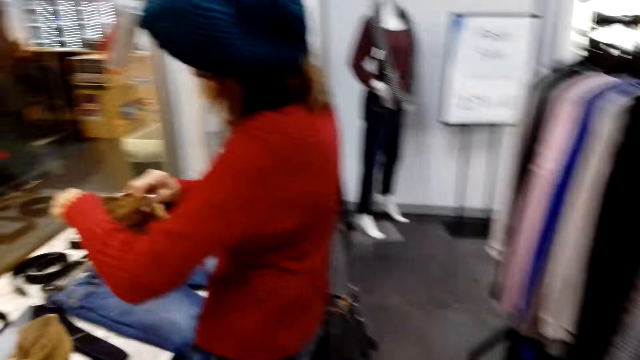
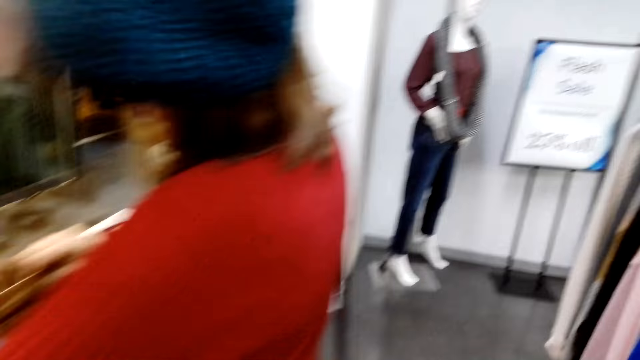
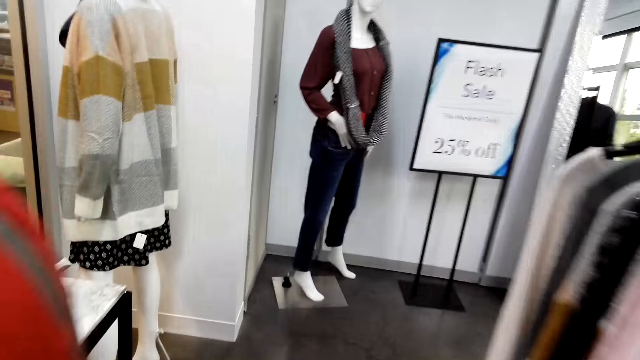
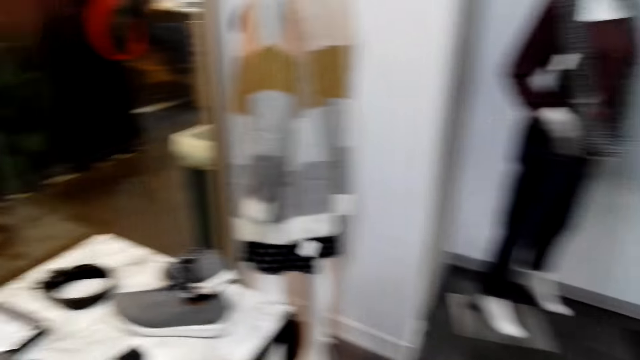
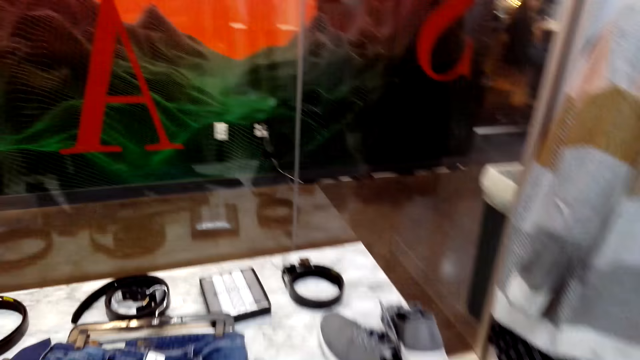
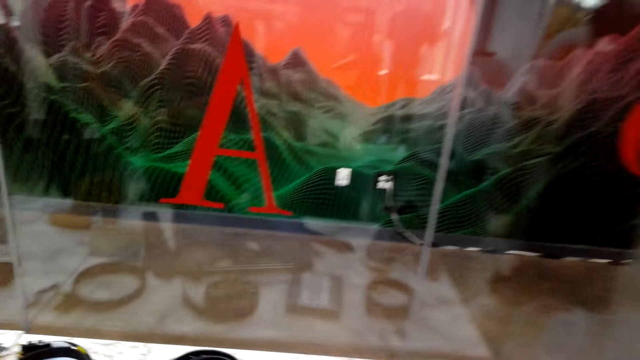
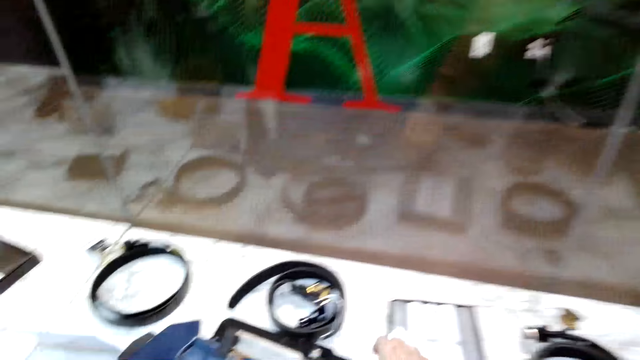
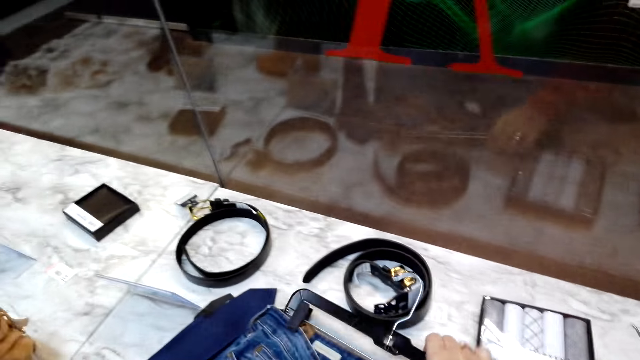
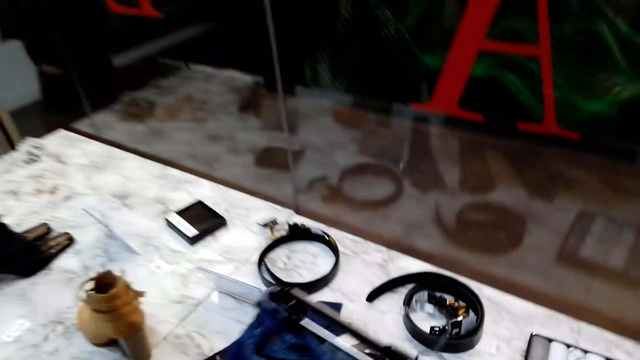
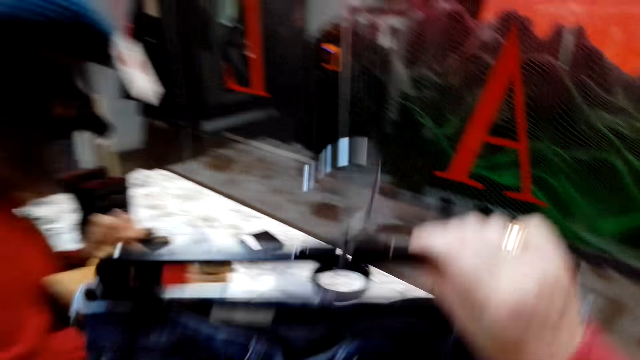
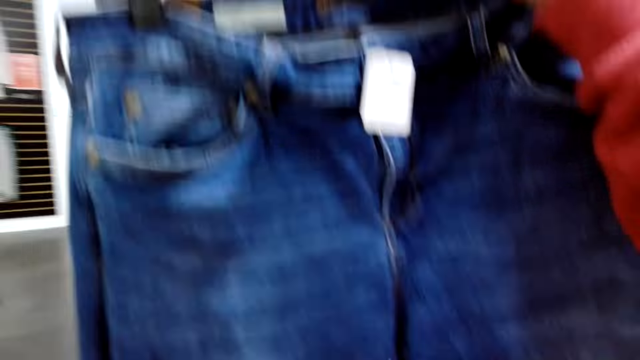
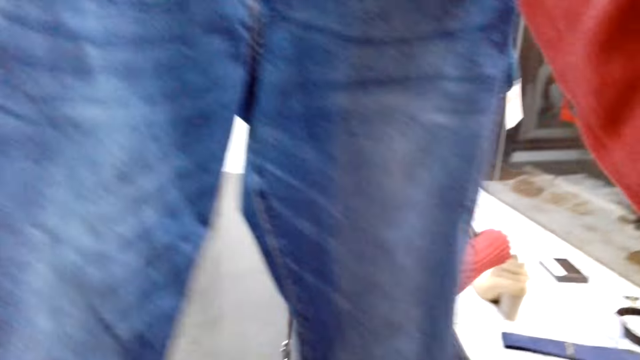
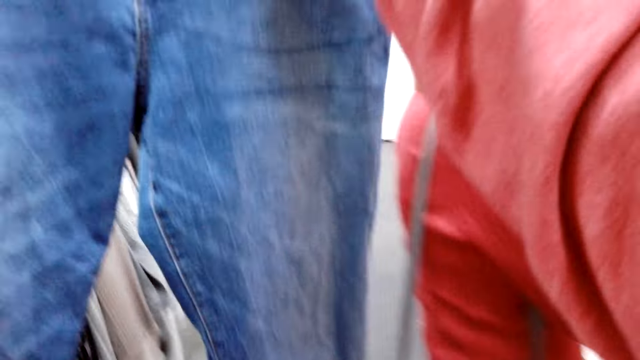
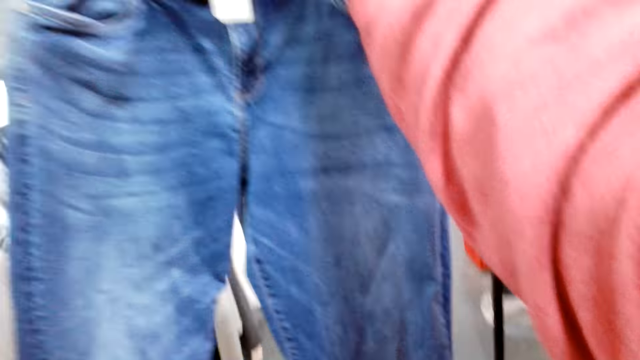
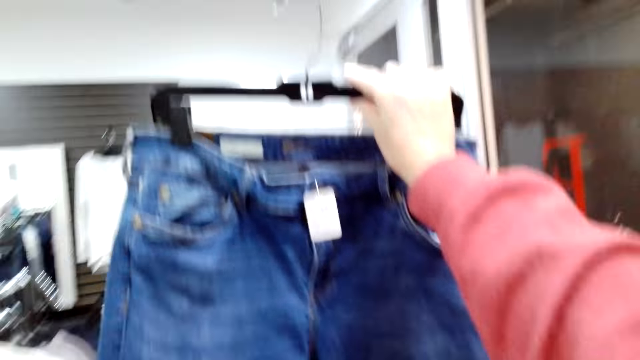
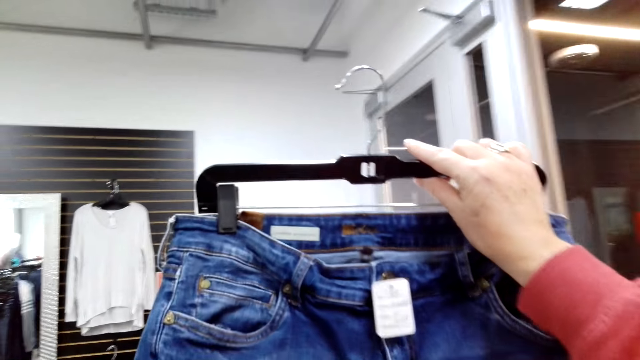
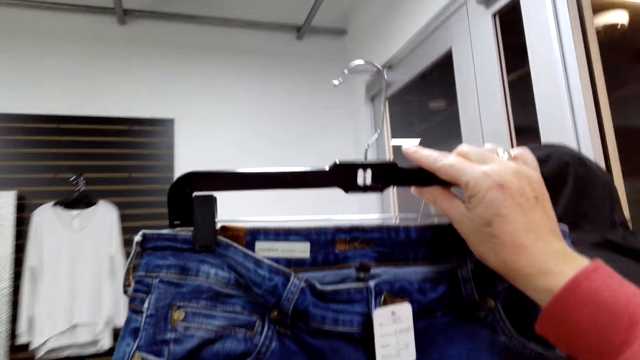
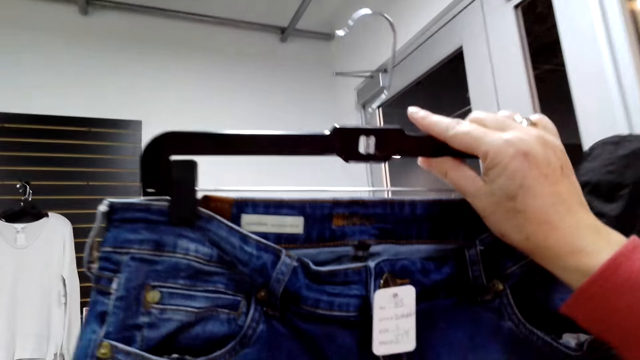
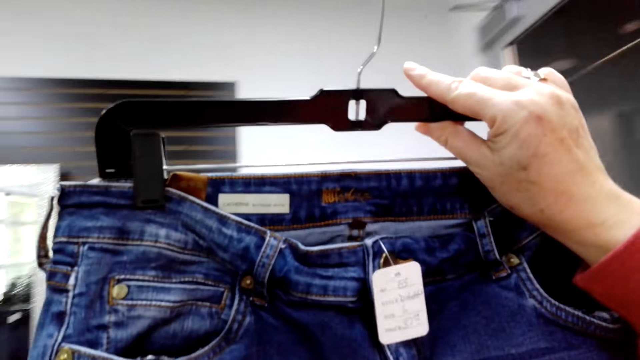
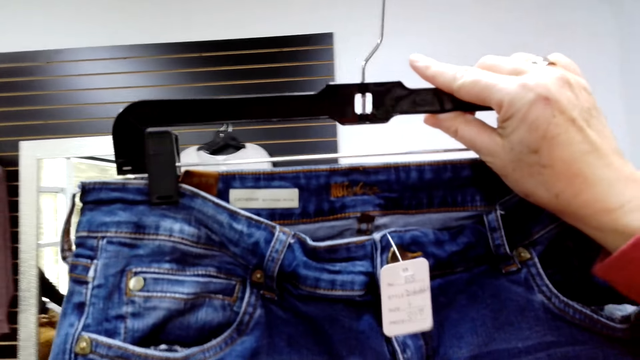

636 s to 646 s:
The camera wearer walks around the shop. A woman opens the purse. The camera wearer picks the clothes from the table. They stare at the clothes on the hand. They walk around the shop.

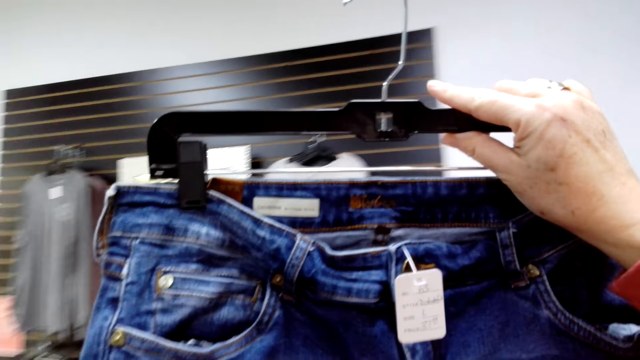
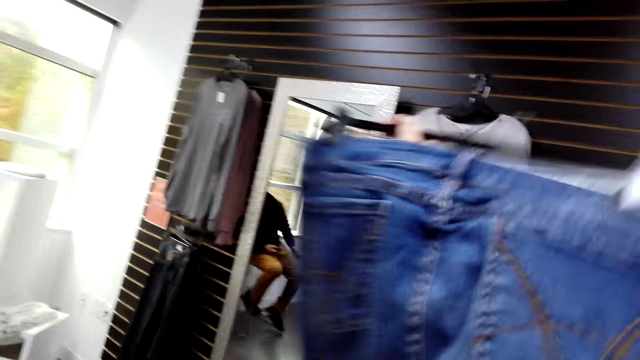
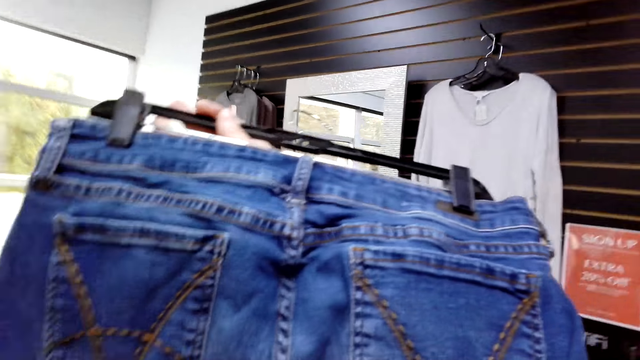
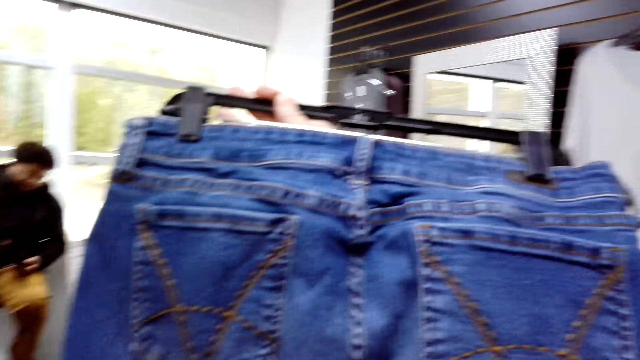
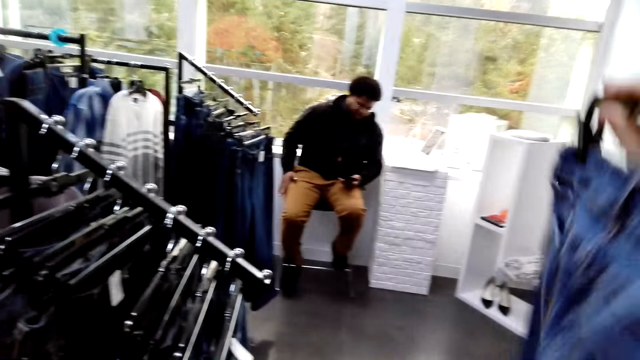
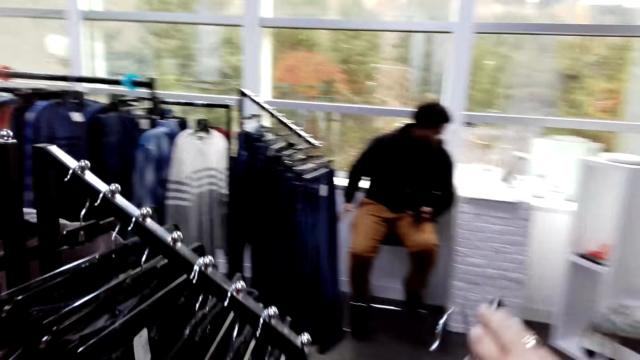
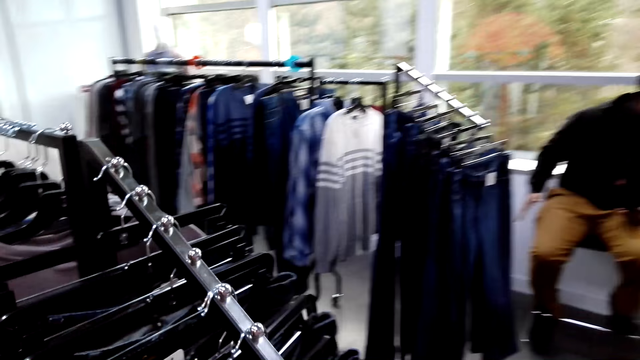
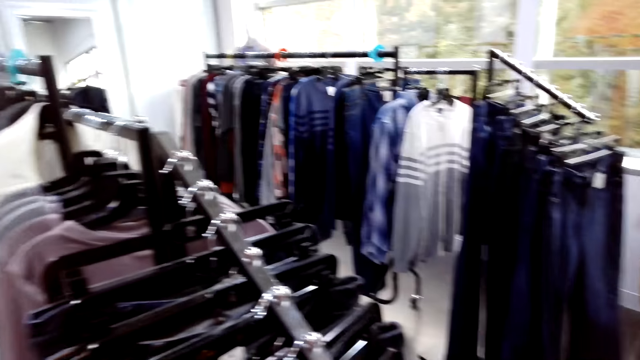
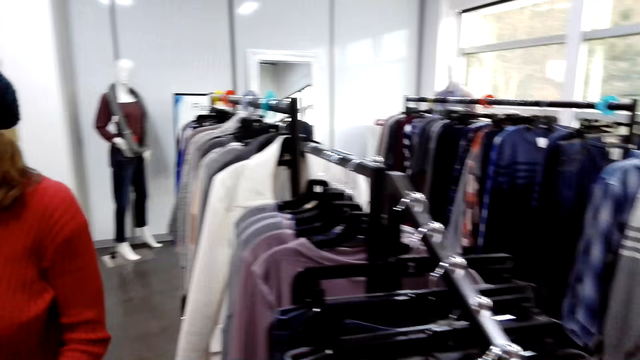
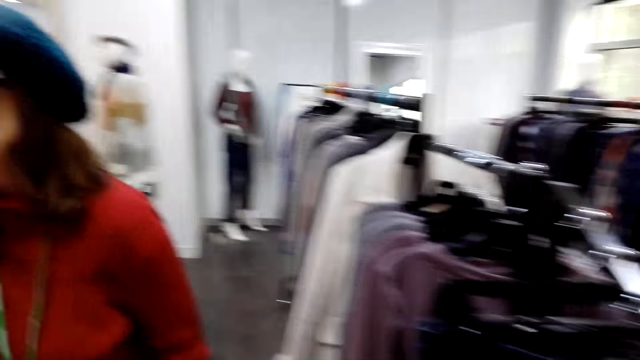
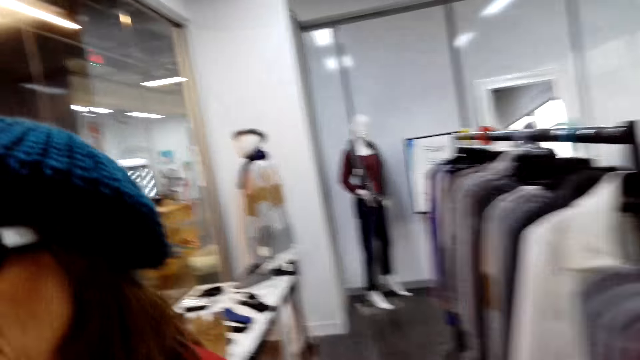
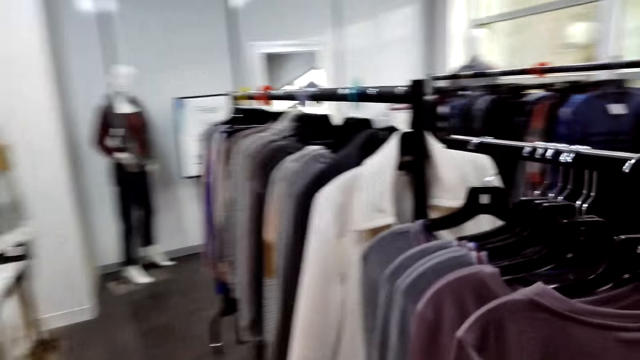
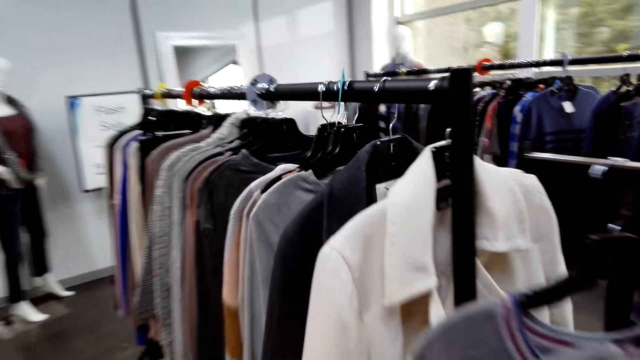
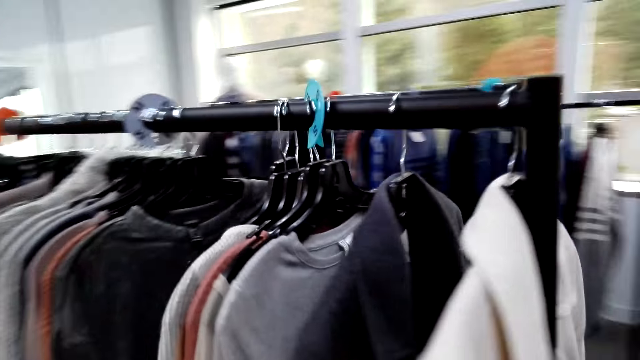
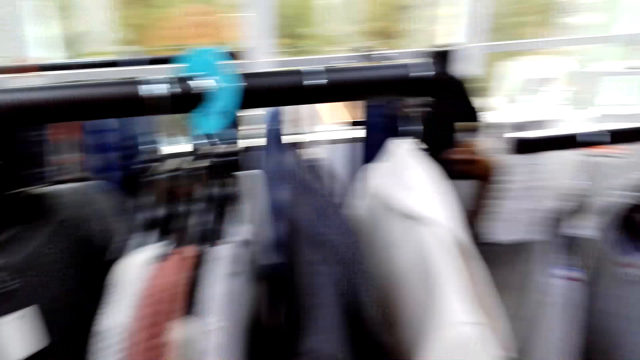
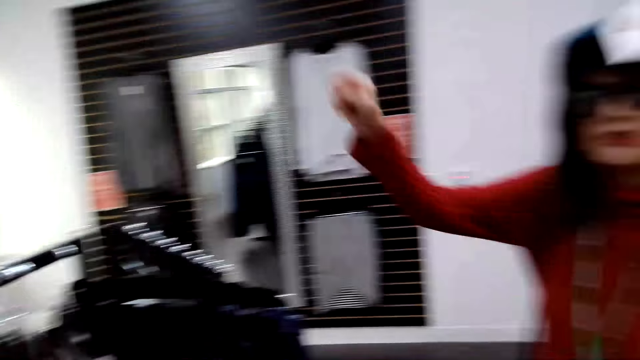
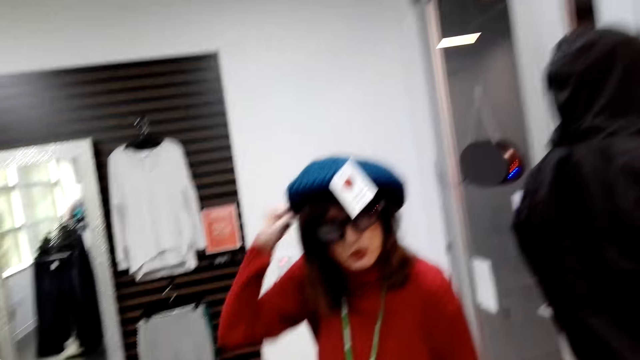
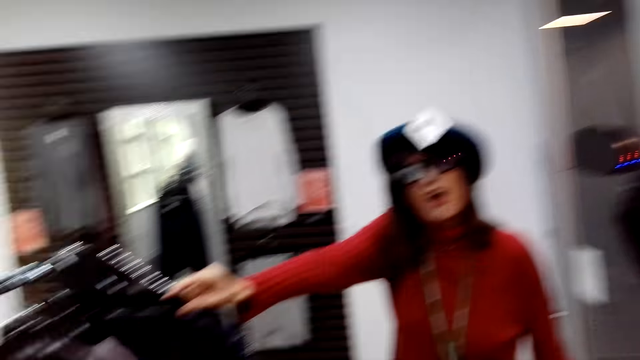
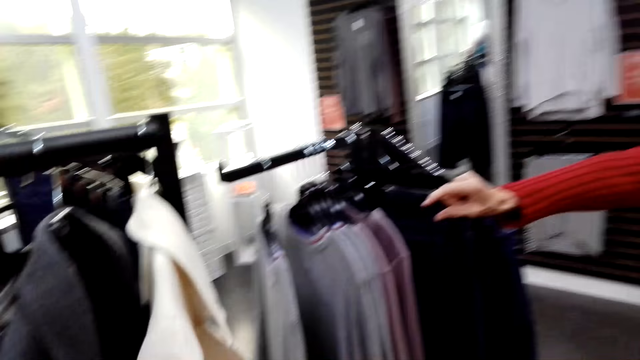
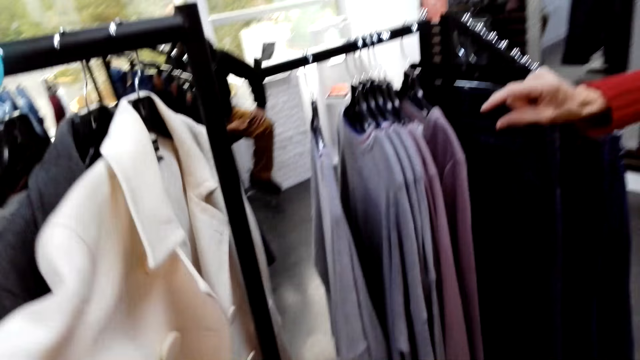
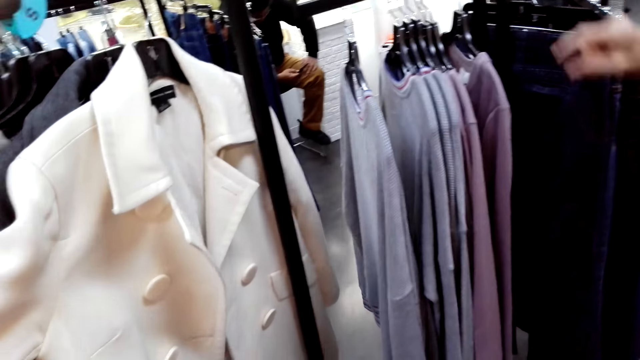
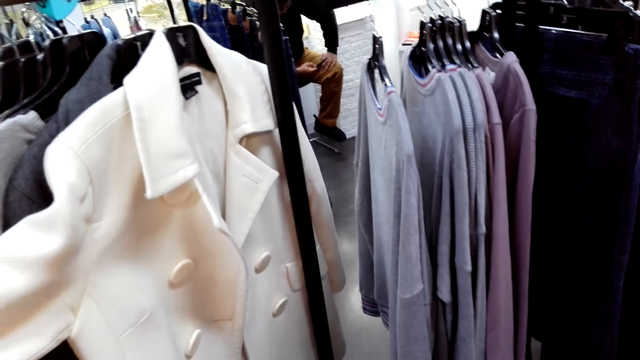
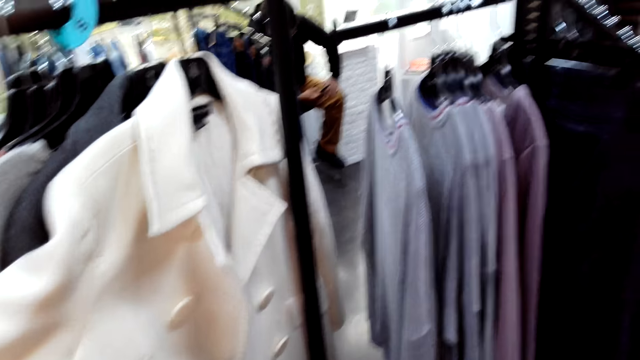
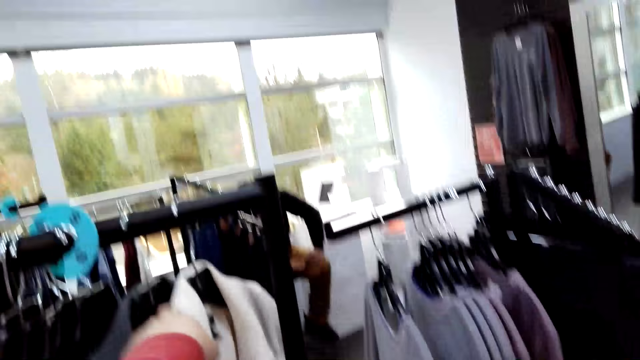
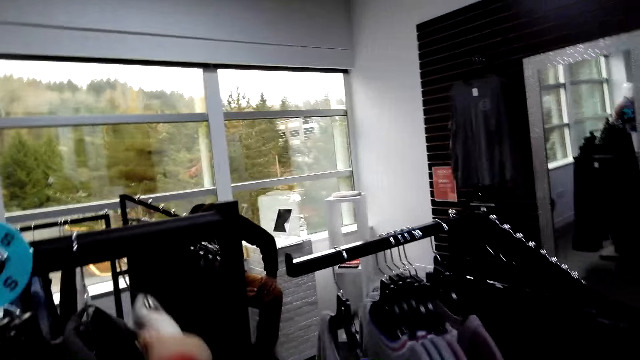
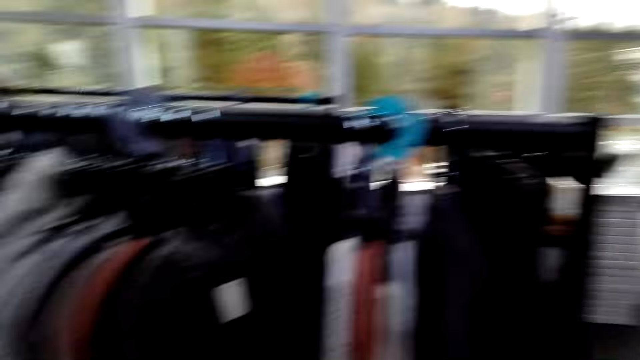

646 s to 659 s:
The camera wearer walks around the shop. They return the jeans to the cloth rack. A woman walks around the shop. The woman makes gestures to the camera wearer. The camera wearer stares at the clothes on the clothes stand. They pick a white jacket.
